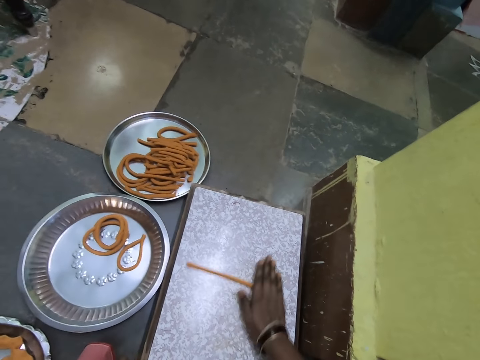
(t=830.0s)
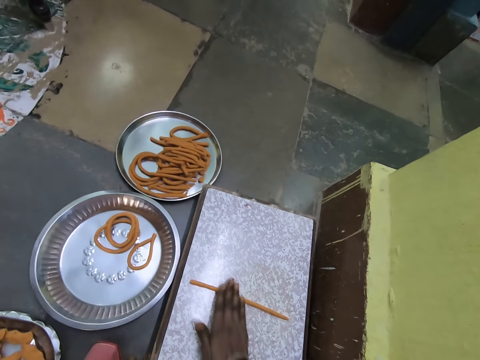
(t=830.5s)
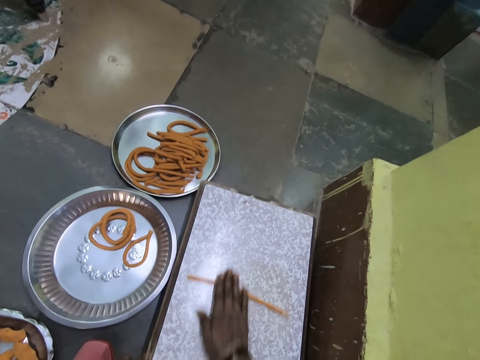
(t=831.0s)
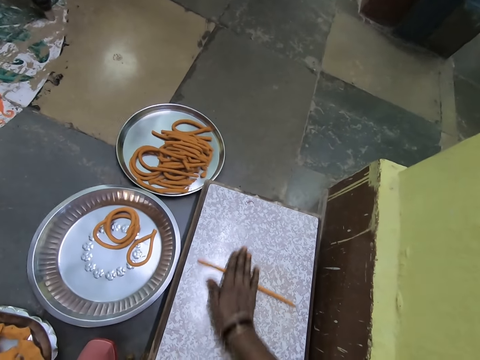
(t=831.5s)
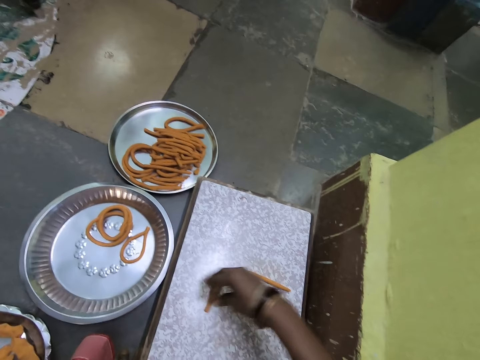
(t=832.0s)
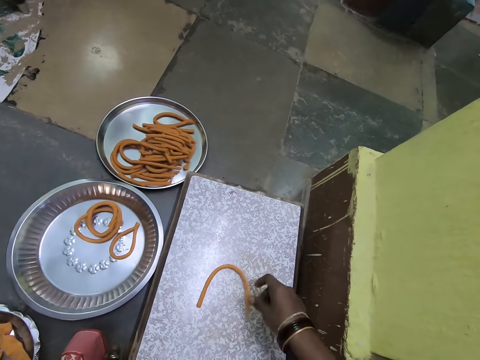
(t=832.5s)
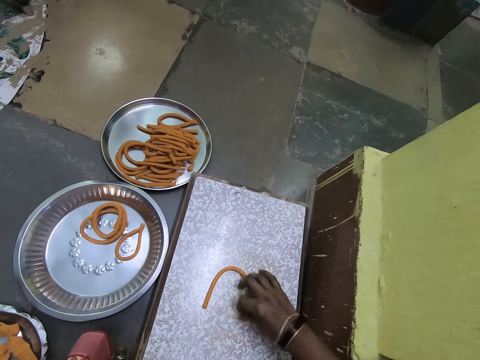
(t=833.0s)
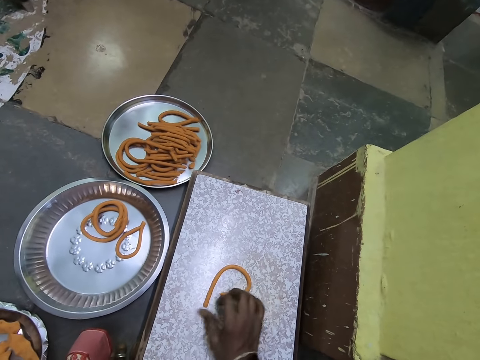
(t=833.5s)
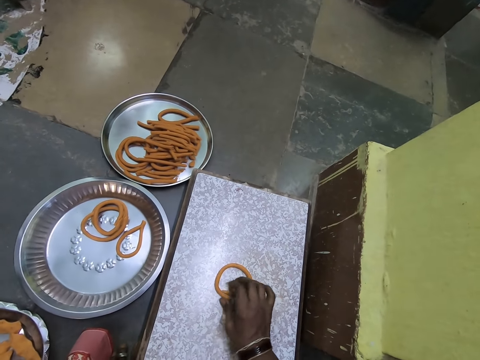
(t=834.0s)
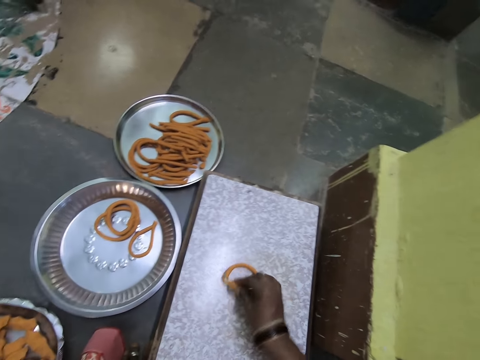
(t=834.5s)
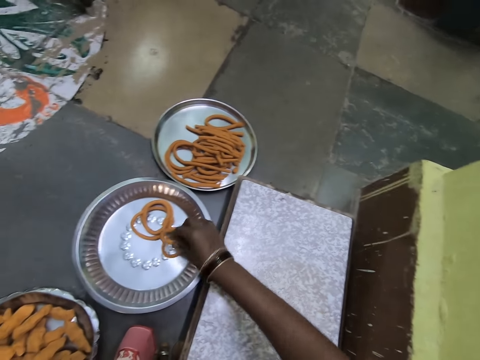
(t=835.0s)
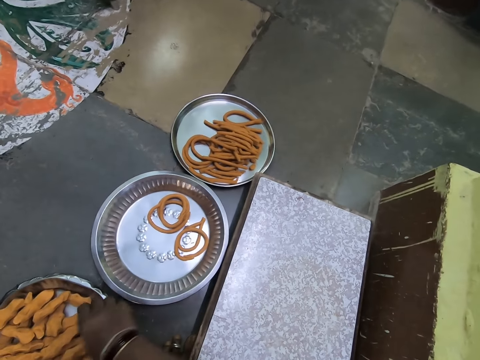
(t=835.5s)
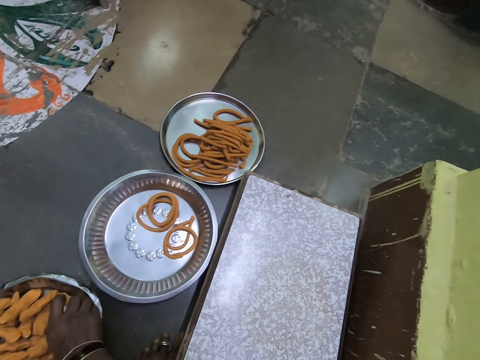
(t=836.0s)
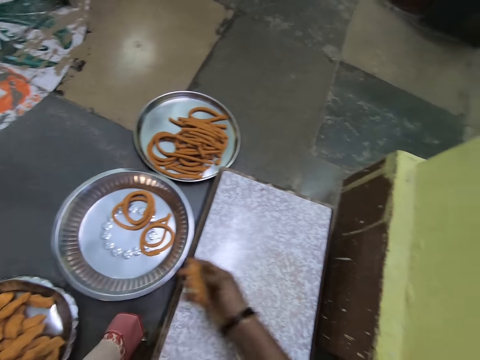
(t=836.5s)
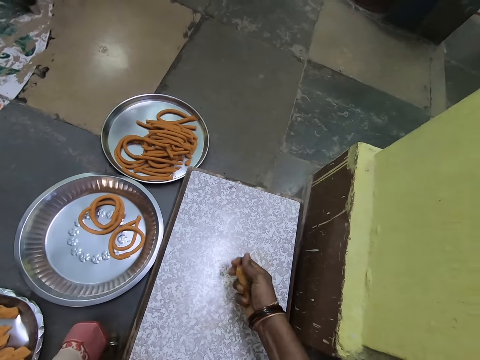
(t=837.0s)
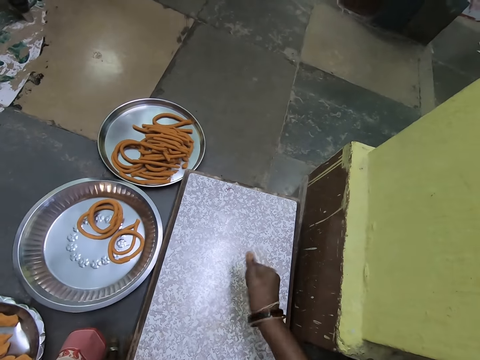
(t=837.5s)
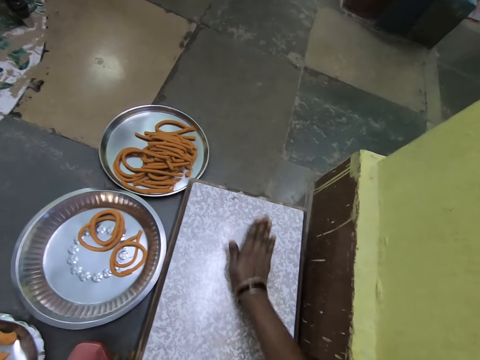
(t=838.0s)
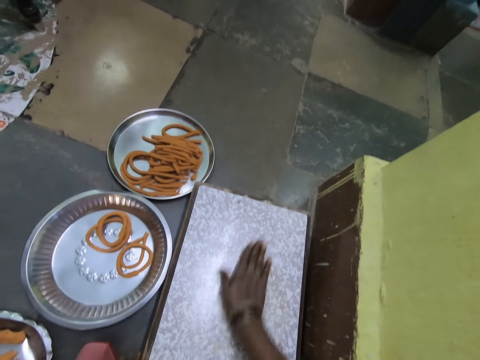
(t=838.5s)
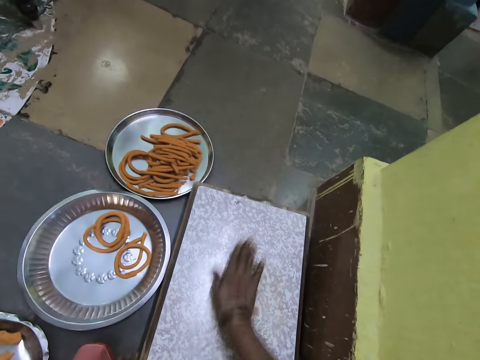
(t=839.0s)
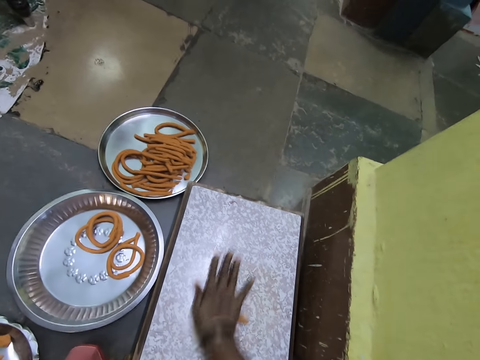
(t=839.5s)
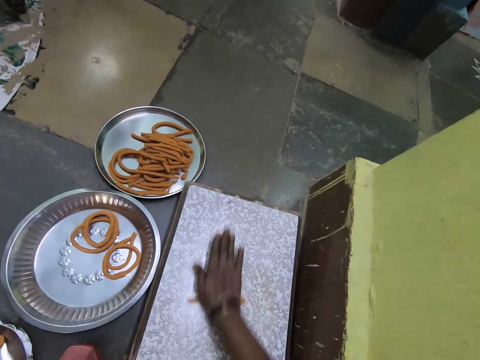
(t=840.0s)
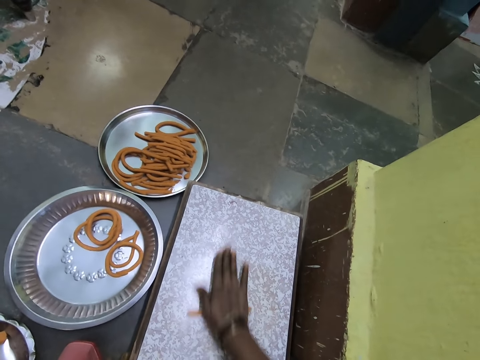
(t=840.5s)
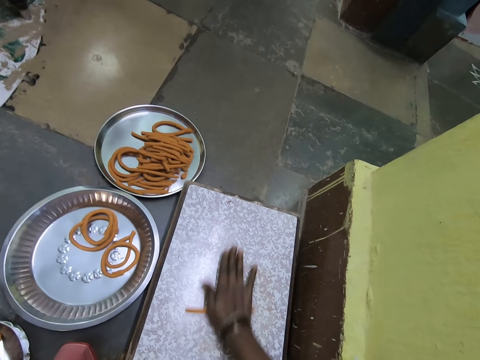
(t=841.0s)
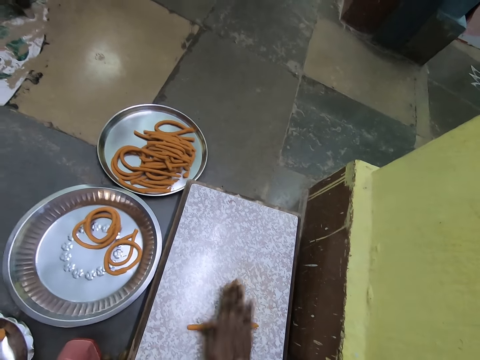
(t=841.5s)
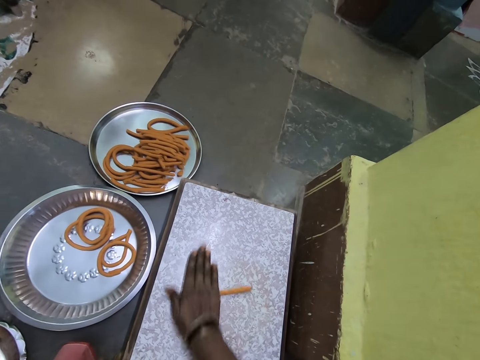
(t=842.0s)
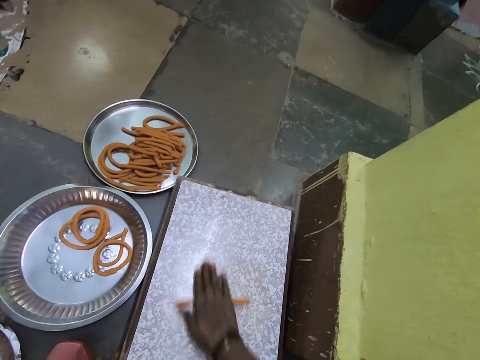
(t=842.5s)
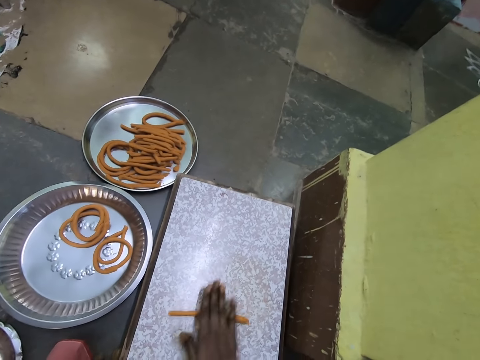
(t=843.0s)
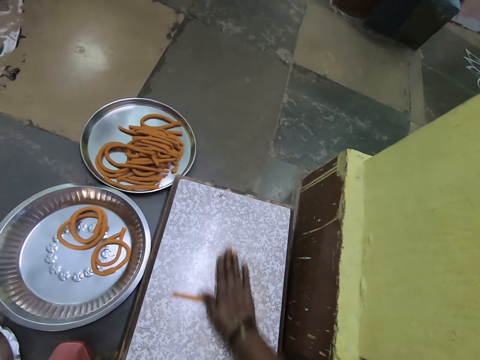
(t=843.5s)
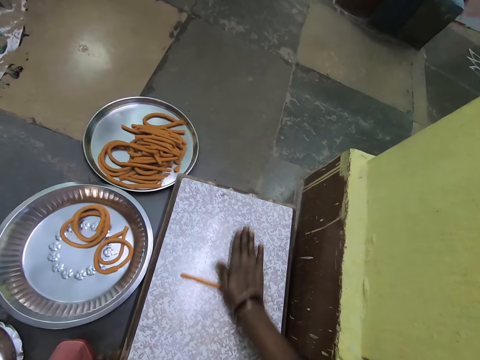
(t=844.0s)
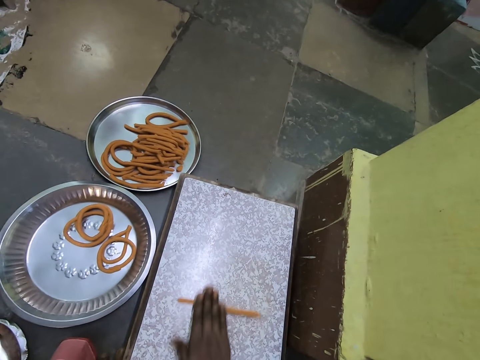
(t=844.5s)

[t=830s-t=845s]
The camera wearer pulls on an end of a piece of dough. They adjust the piece of dough on a rolling board. They pick up the piece of dough from the rolling board. They pinch in the piece of dough. They place the piece of dough onto a metal tray. They pick up the piece of dough from the metal tray. They clench the piece of dough on their fist. They roll the piece of dough on the rolling board.

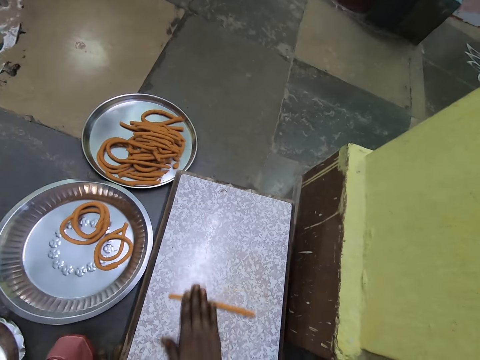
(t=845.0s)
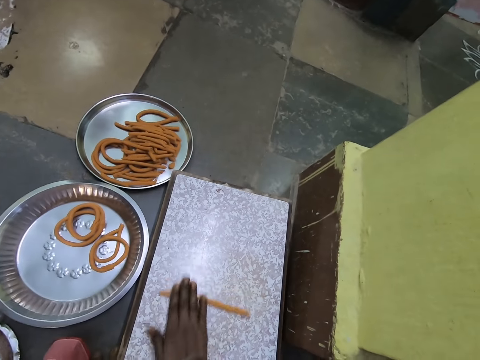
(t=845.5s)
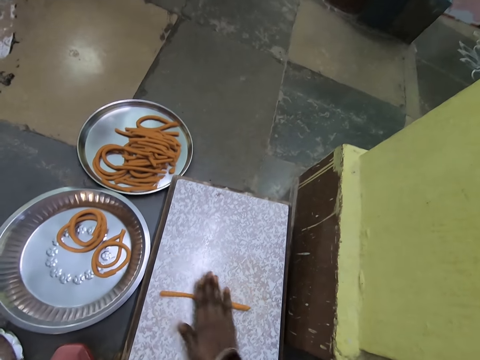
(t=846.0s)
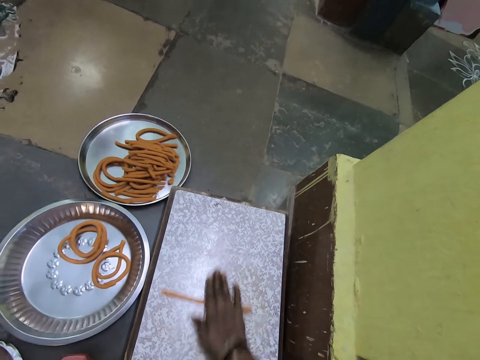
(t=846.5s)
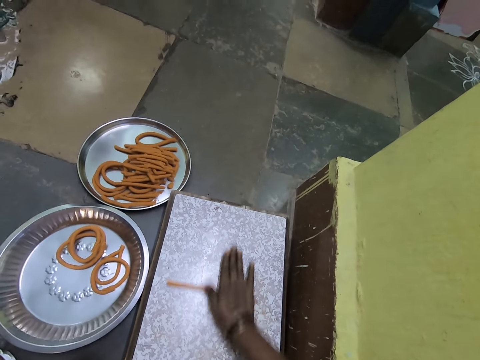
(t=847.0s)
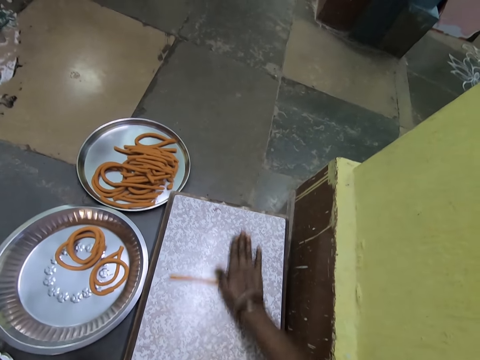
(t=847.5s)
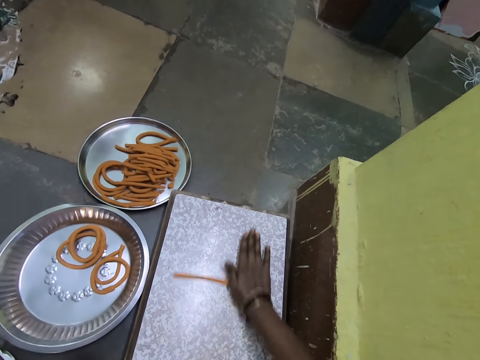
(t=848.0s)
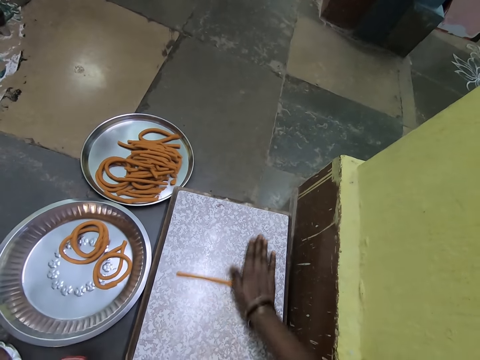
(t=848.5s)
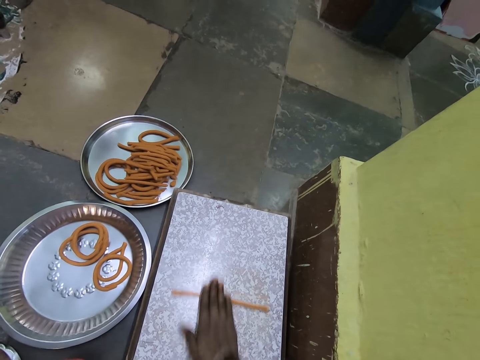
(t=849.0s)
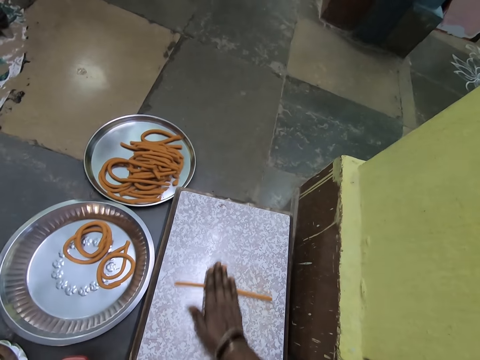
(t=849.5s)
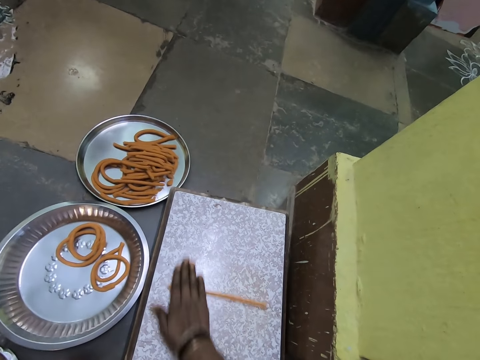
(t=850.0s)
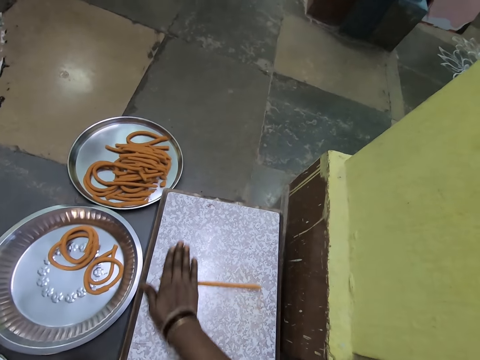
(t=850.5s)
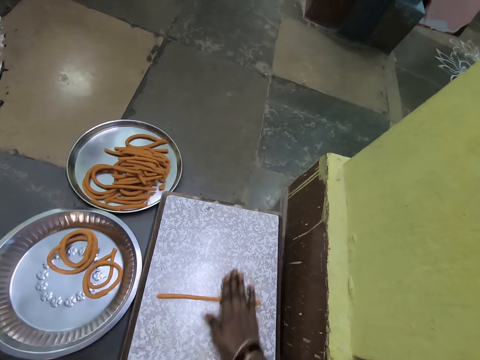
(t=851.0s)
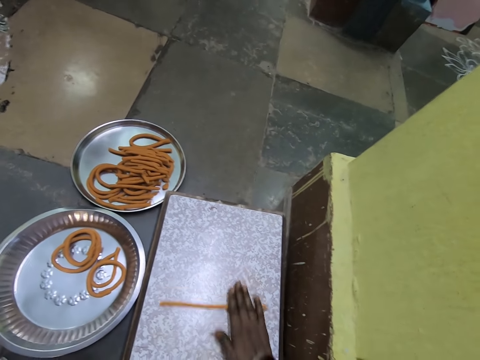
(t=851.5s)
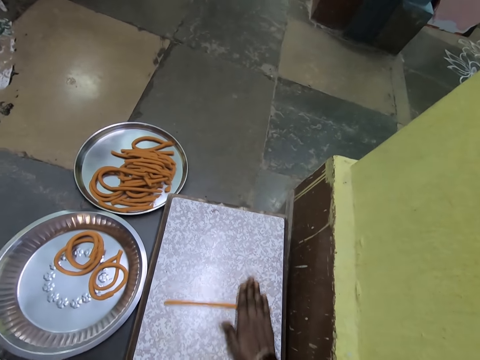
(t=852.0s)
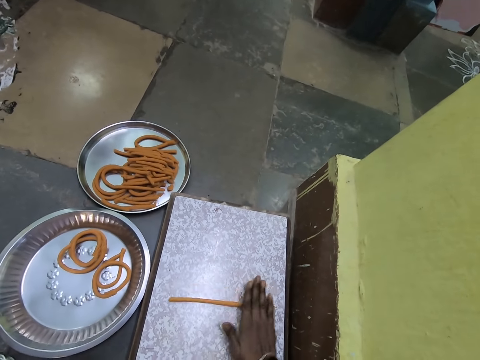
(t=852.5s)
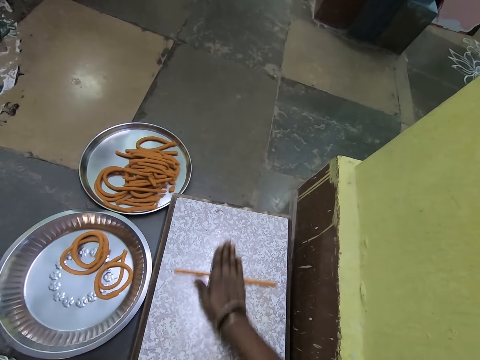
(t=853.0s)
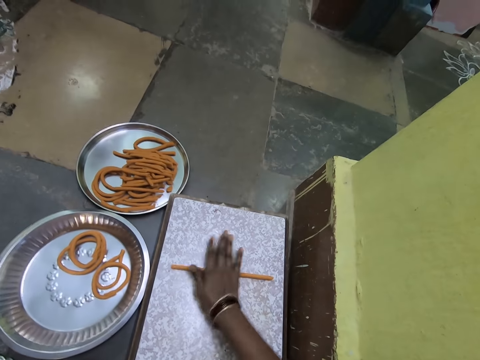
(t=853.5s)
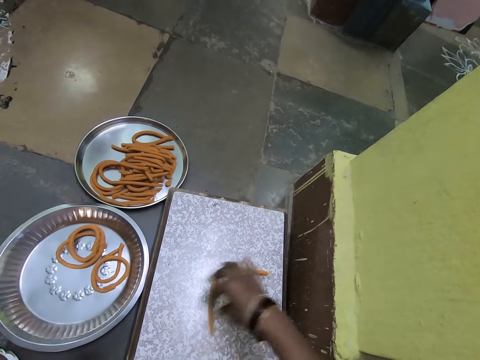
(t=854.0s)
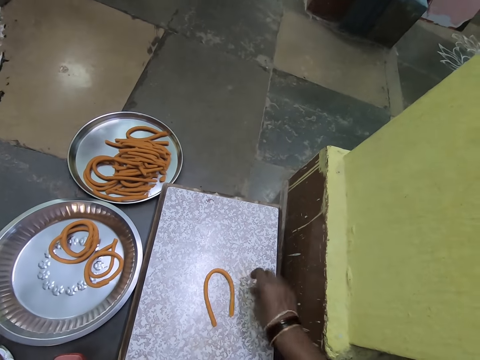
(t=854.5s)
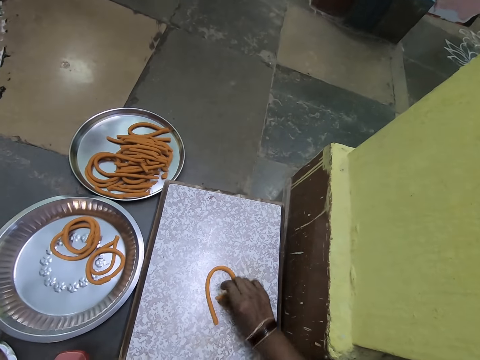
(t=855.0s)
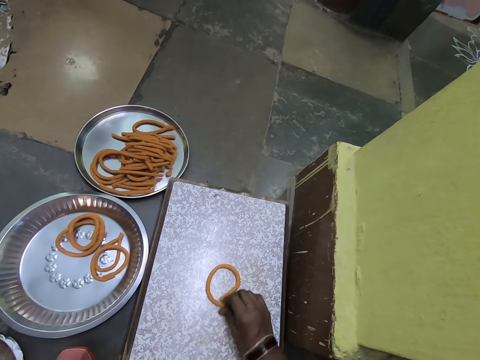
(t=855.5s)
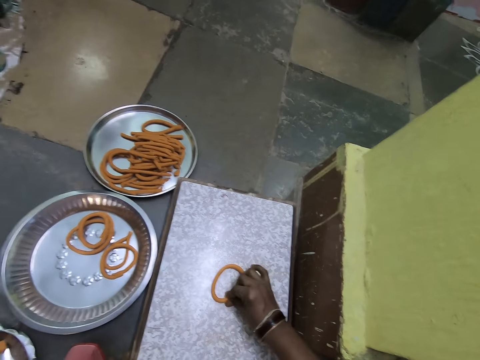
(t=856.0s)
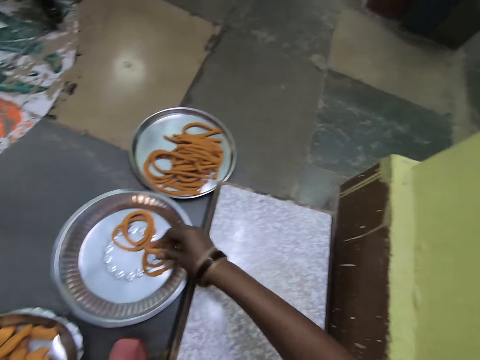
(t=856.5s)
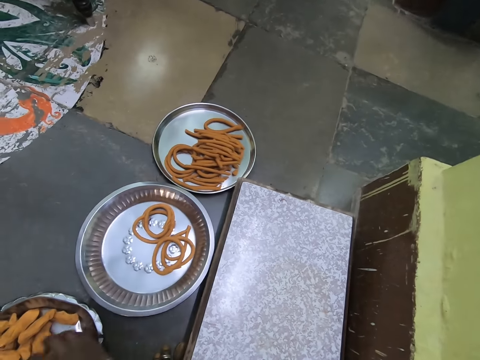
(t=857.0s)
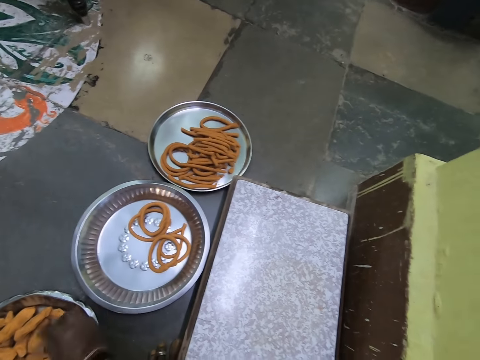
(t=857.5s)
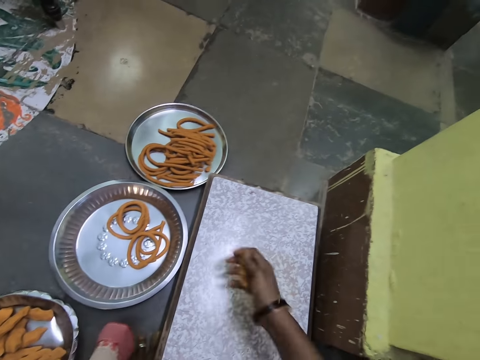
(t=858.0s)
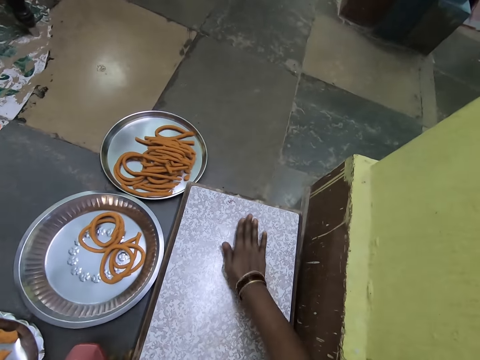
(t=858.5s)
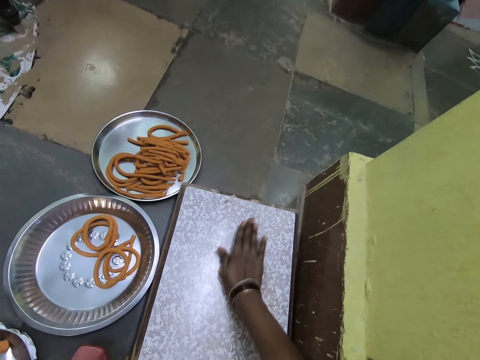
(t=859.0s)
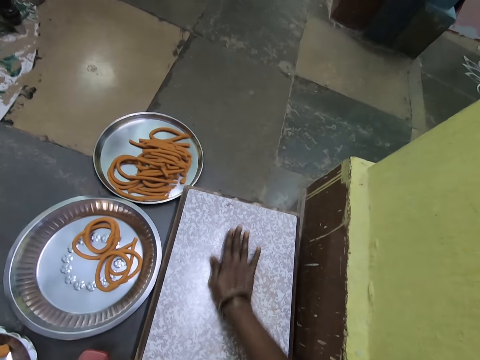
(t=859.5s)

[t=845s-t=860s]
The camera wearer pulls on an end of a piece of dough. They adjust the piece of dough on a rolling board. They pinch in the piece of dough. They pick up the piece of dough from the rolling board. They drop the piece of dough onto a metal tray. They pick up the piece of dough from the metal tray. They roll the piece of dough on the rolling board.
